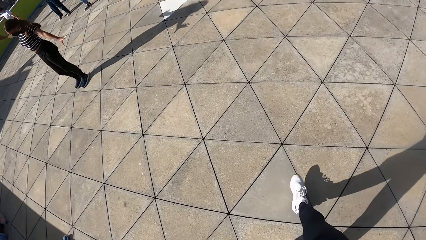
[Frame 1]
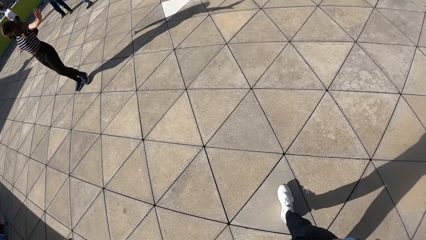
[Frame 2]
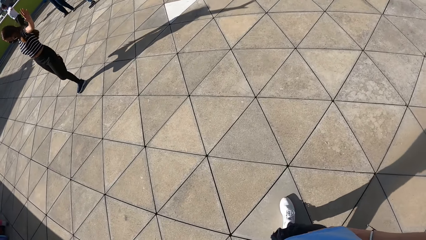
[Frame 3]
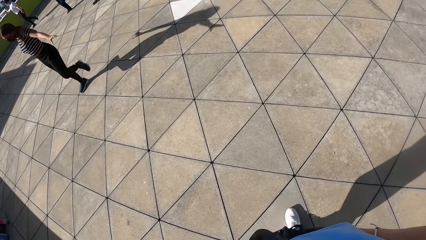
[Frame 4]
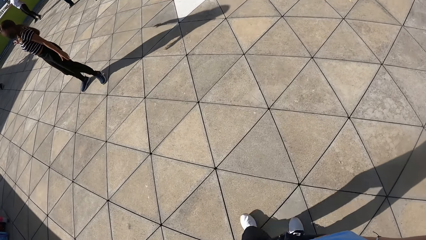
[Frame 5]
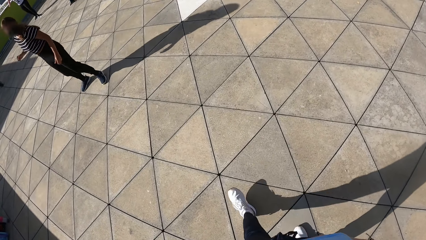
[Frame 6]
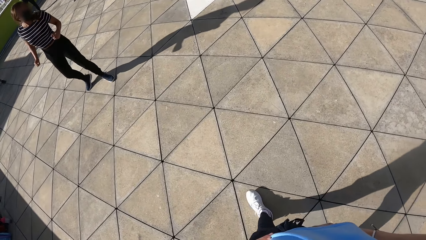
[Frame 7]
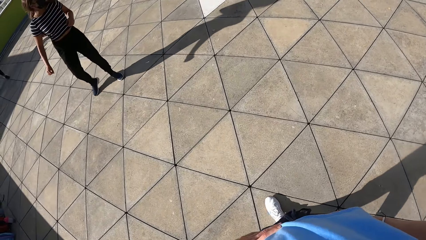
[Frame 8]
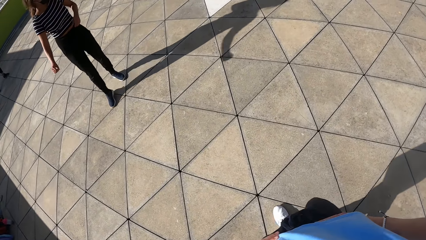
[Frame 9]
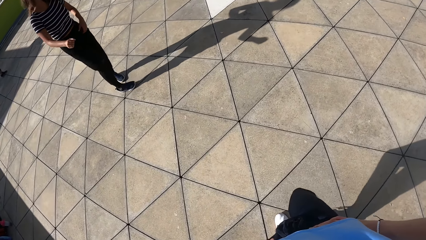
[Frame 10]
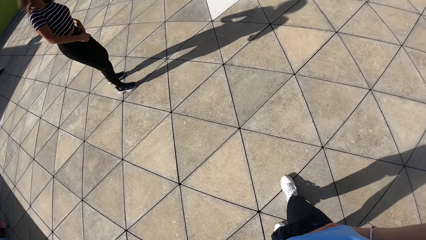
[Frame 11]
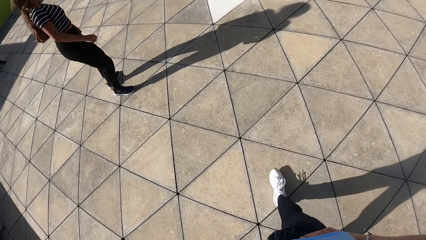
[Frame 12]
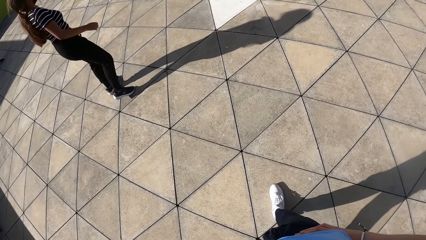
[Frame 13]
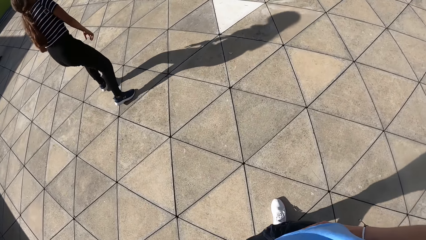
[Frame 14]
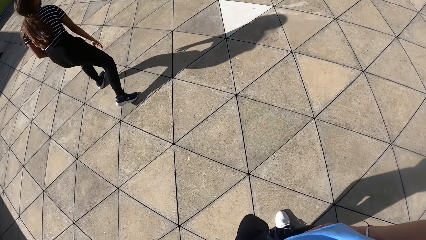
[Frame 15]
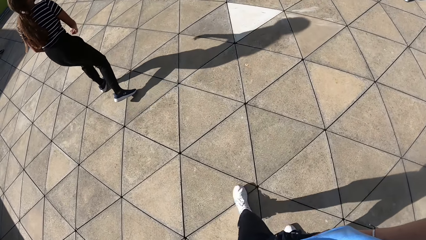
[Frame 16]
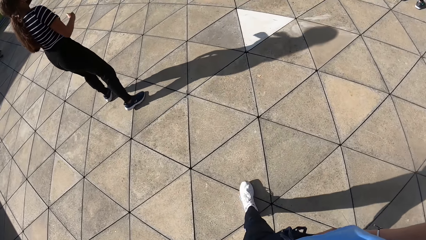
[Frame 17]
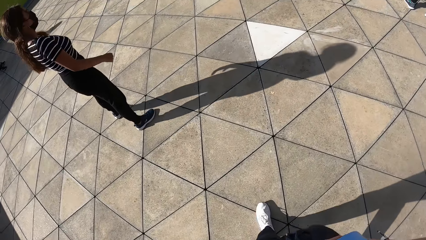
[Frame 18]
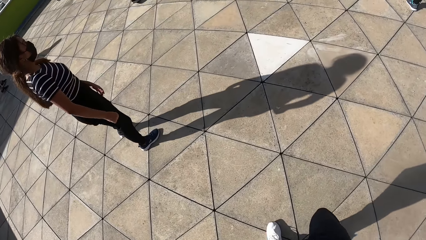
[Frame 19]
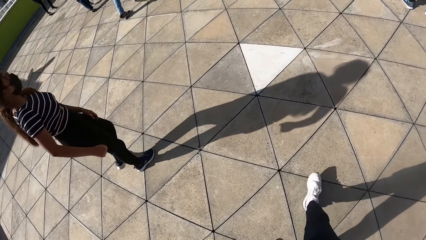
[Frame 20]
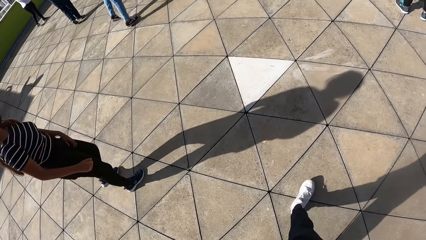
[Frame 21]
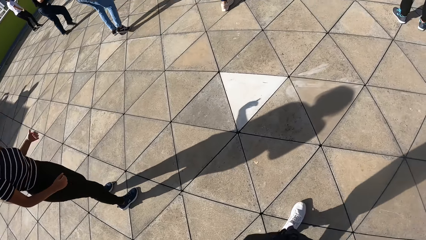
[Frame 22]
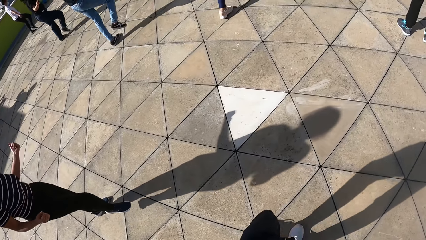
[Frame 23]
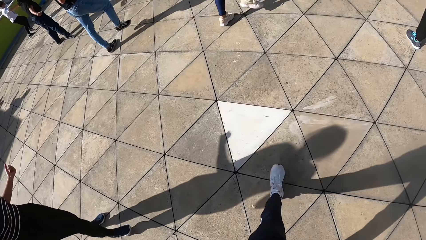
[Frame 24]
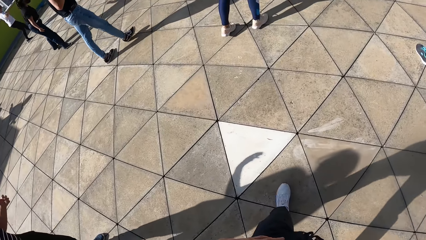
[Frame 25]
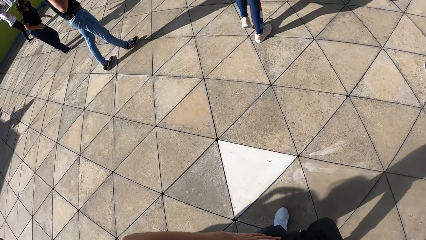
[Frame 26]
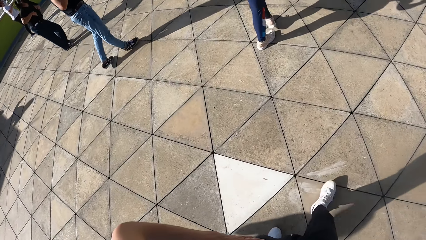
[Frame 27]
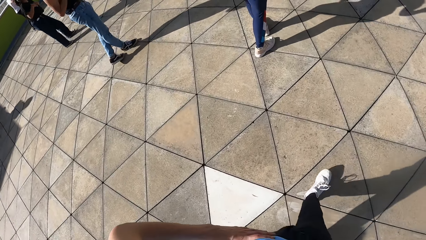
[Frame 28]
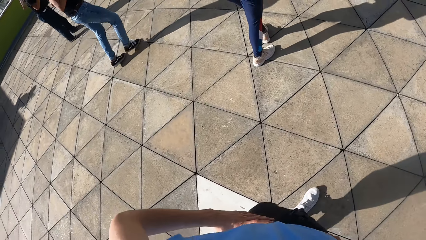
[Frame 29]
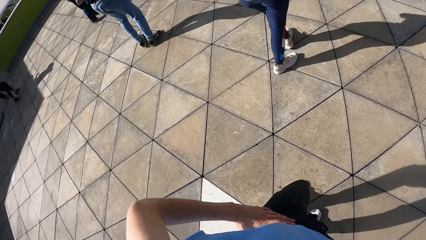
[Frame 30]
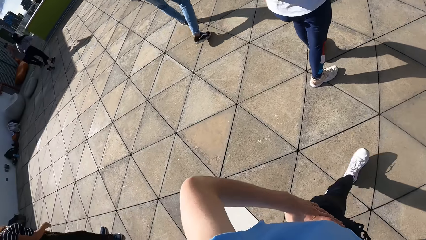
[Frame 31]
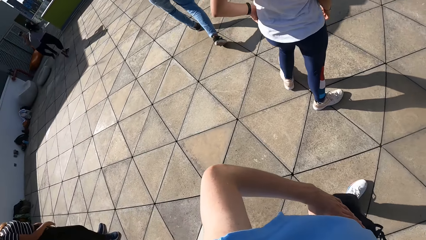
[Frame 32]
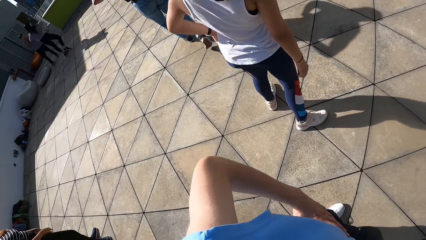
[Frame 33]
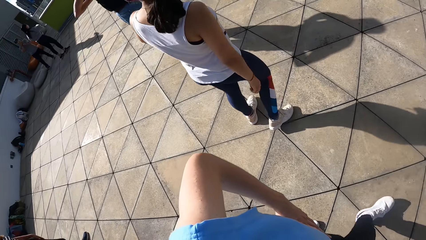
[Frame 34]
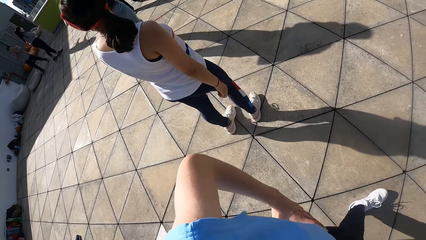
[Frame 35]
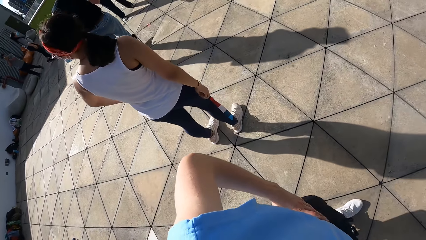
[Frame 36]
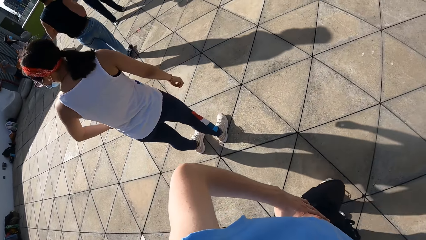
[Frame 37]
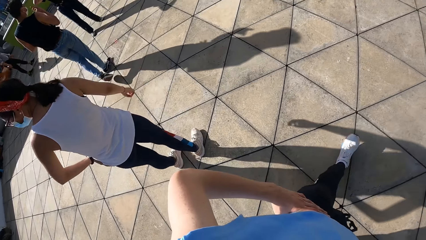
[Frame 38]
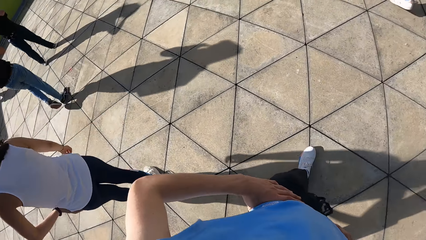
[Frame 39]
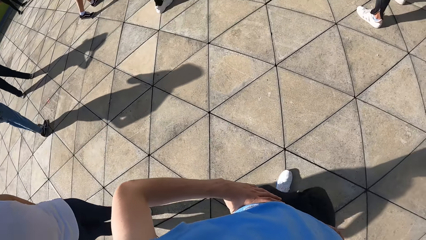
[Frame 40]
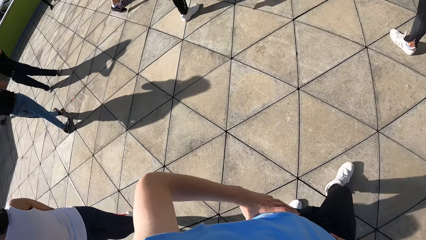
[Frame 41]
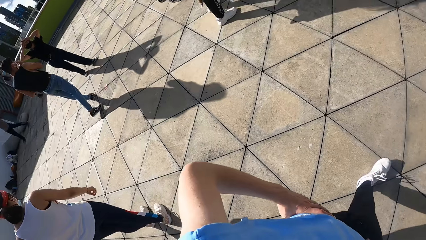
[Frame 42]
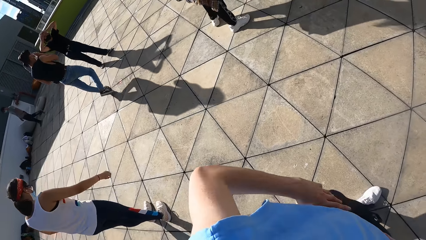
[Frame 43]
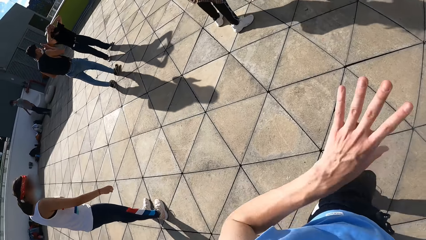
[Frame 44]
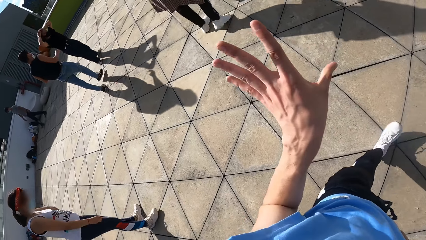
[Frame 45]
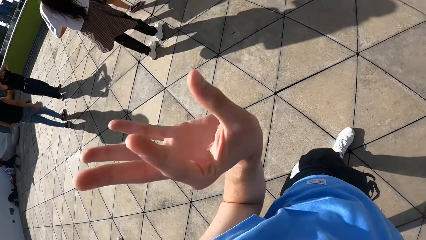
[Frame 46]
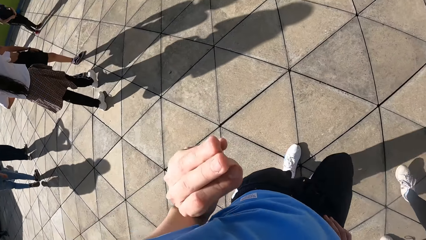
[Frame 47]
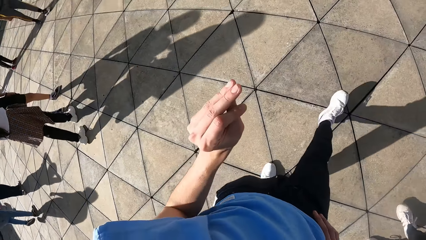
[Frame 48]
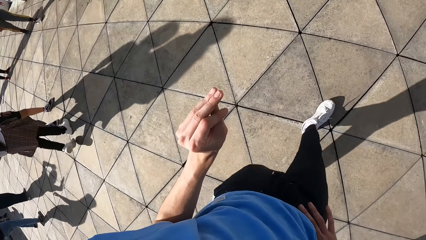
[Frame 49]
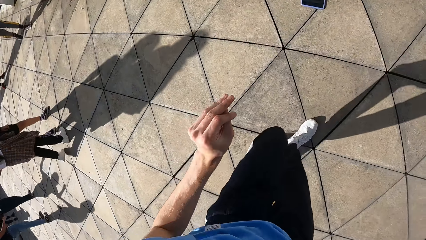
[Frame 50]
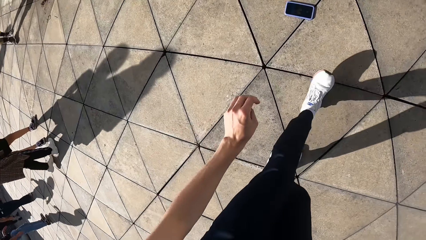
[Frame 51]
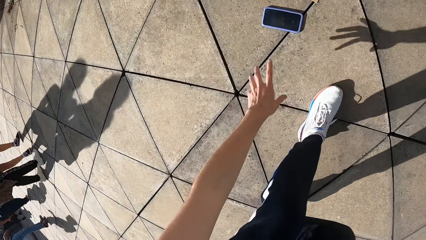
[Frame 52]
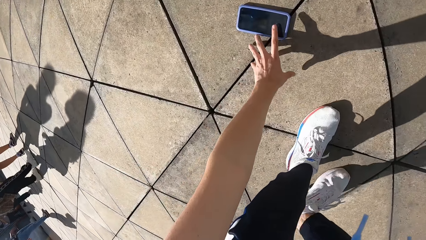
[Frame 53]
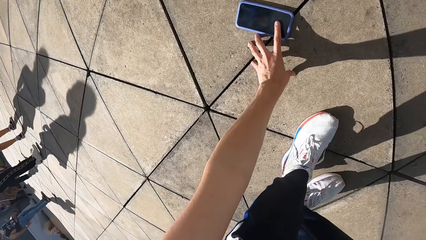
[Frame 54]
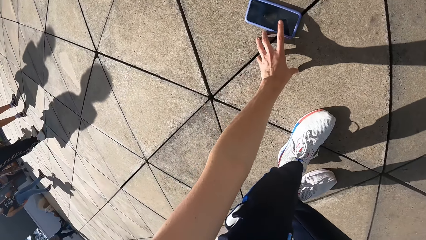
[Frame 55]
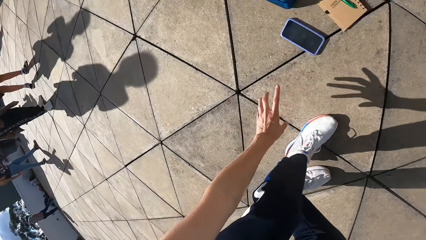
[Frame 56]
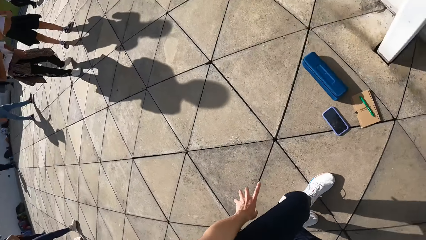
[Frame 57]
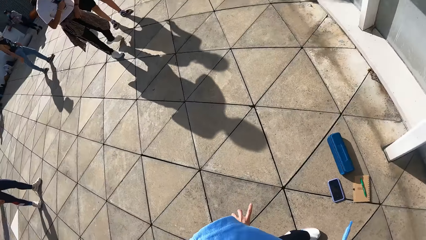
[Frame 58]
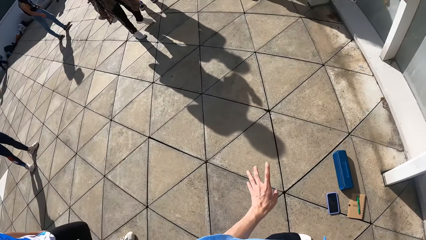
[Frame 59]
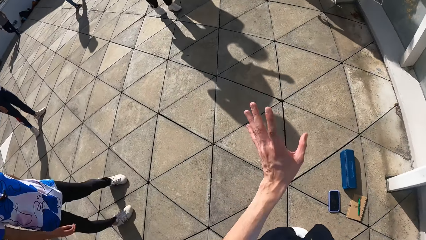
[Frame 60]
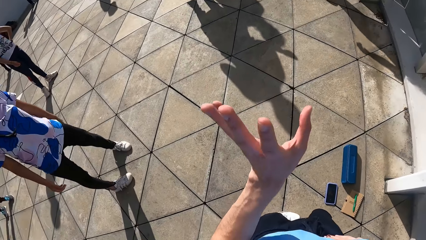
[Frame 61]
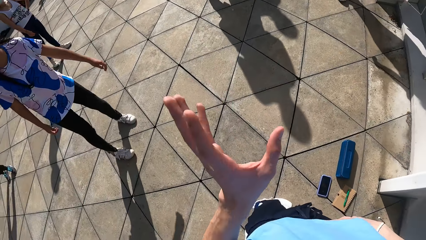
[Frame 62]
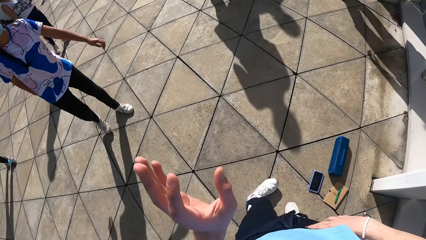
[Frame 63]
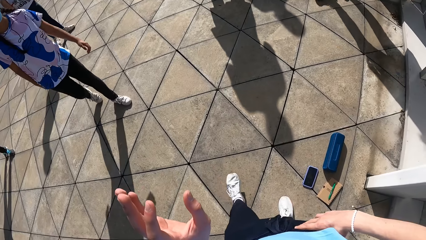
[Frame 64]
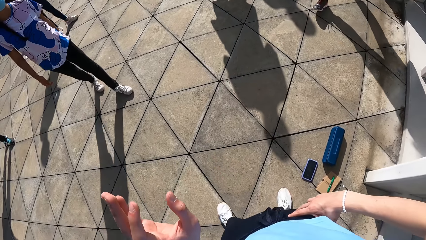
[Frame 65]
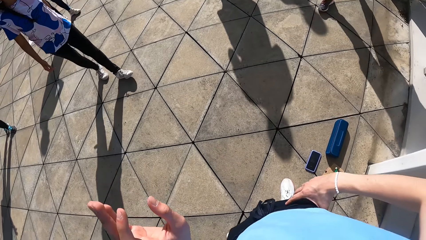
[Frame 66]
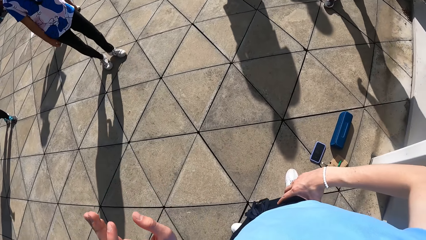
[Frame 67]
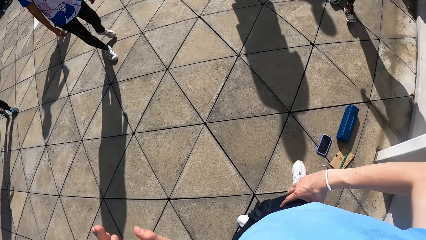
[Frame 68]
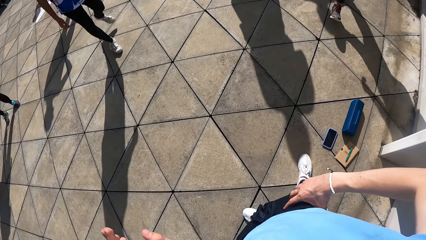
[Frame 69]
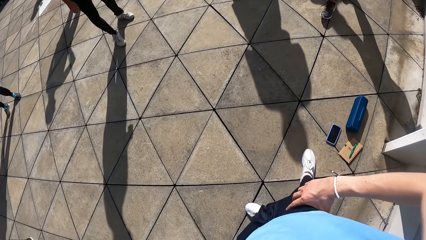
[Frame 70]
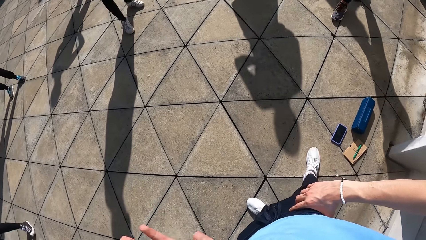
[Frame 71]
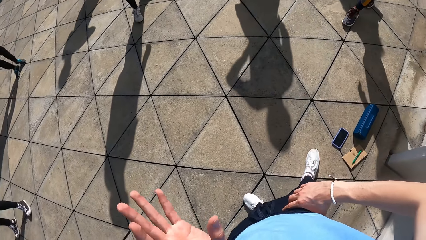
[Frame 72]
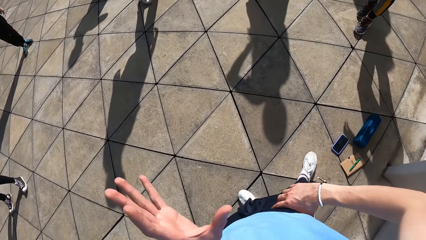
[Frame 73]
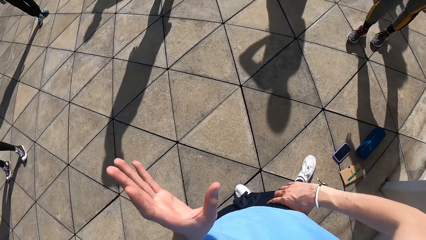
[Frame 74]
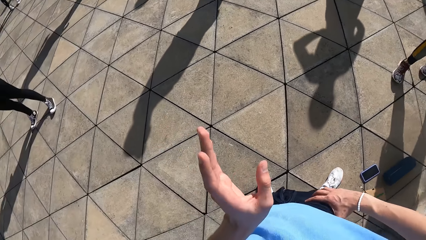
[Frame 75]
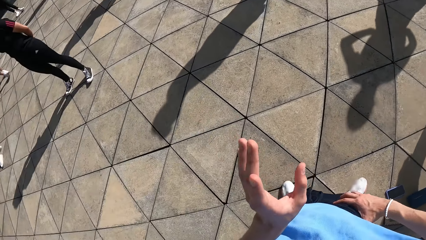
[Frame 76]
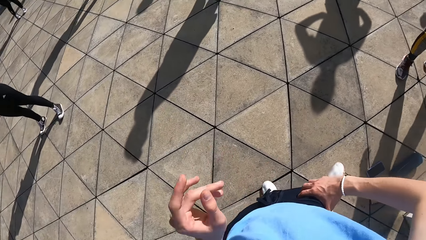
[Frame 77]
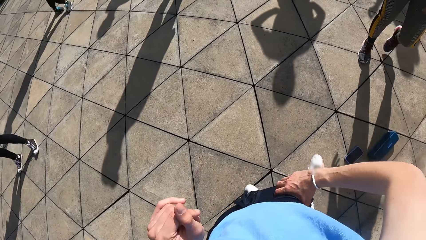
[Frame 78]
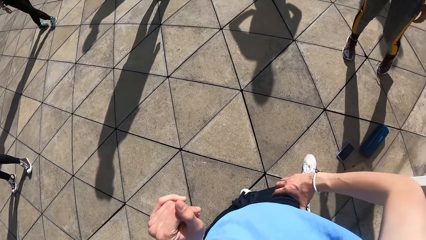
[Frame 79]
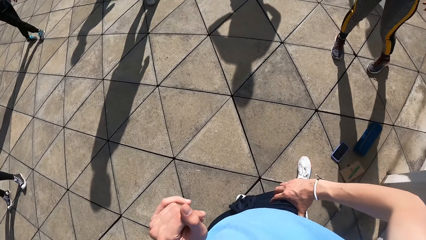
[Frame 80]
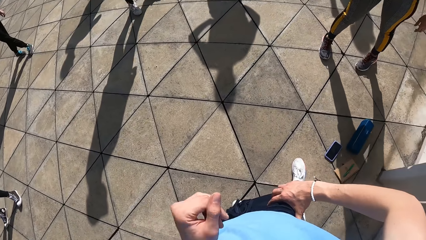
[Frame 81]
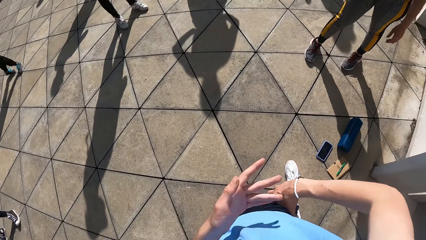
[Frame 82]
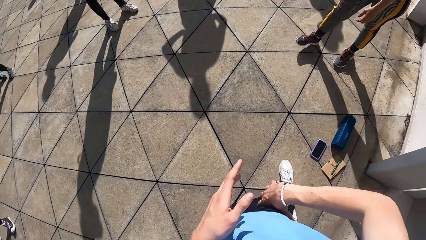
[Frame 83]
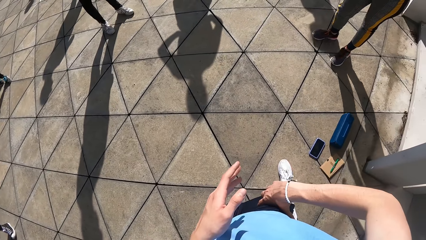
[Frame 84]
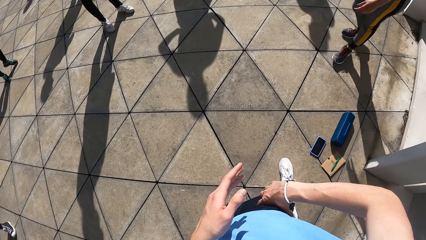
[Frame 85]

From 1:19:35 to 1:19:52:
The camera wearer walks towards a phone. He interacts with the group of people at the park. He puts both hands on his waist. He operates the phone on the floor with his left hand. He moves his hand. He puts his right hand on his waist. He interacts with the group of people at the park.
